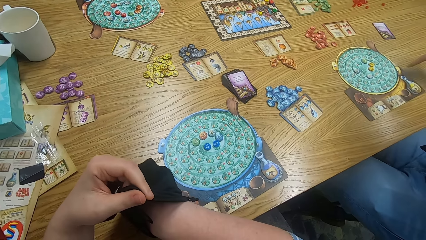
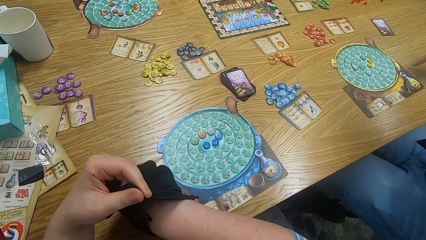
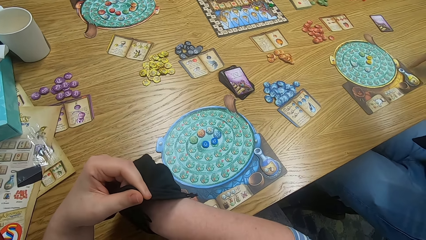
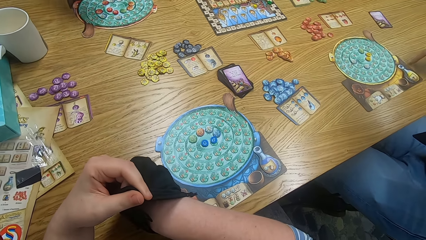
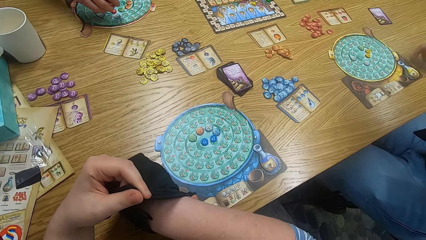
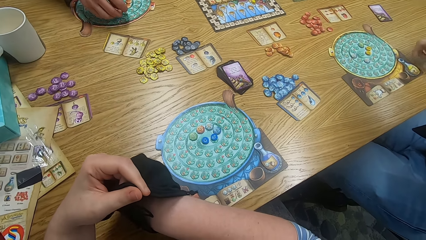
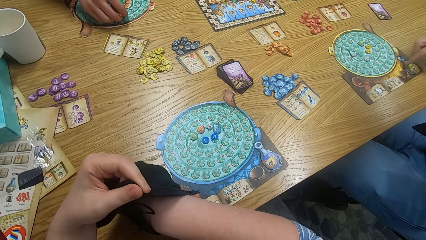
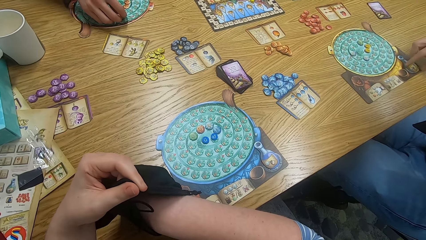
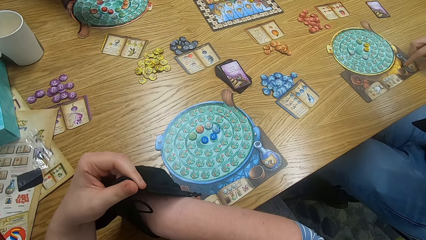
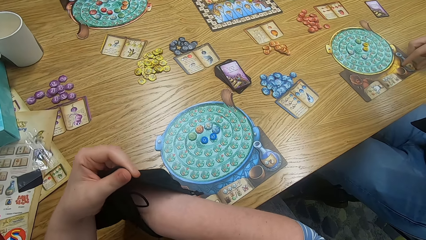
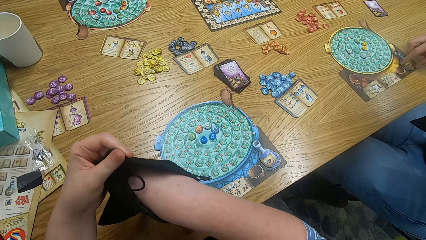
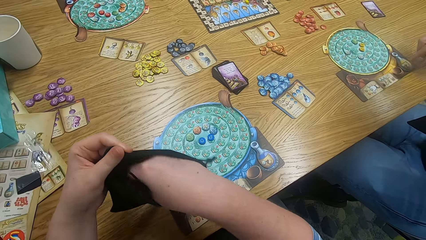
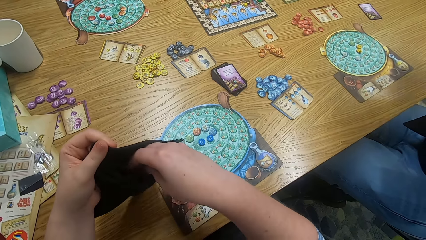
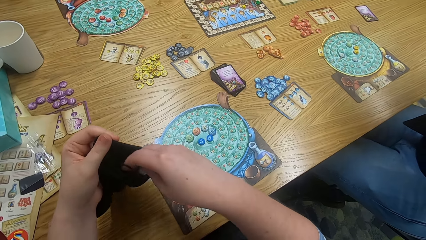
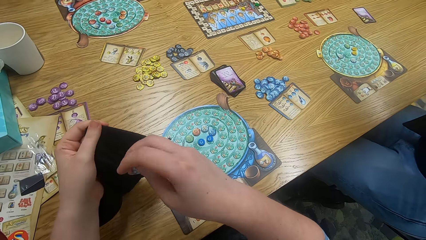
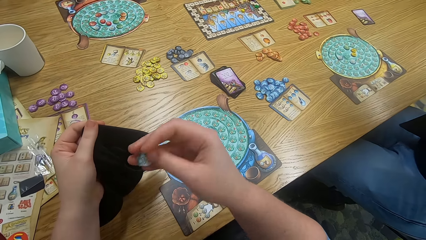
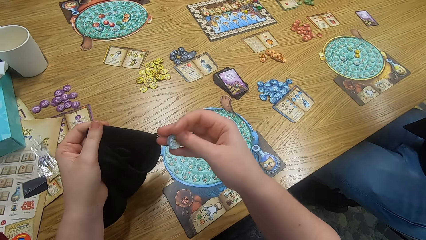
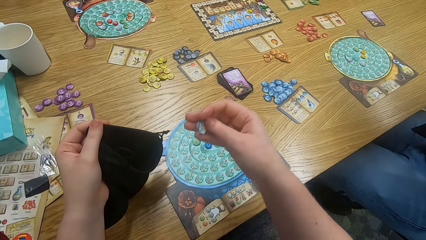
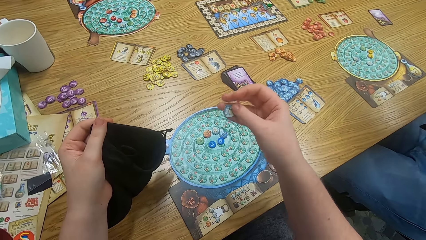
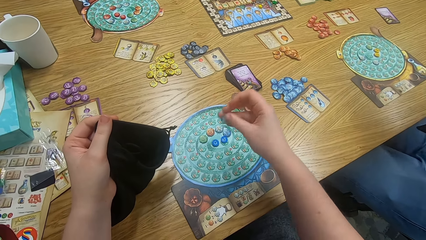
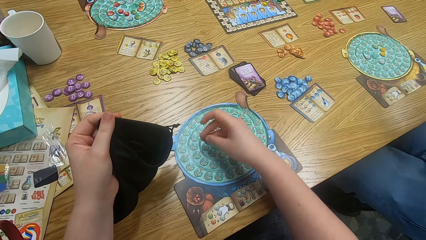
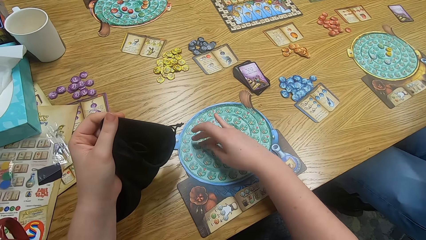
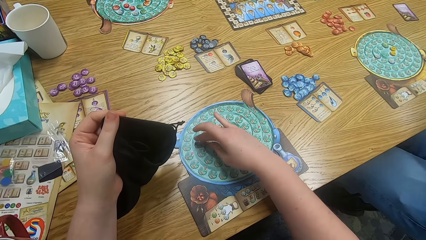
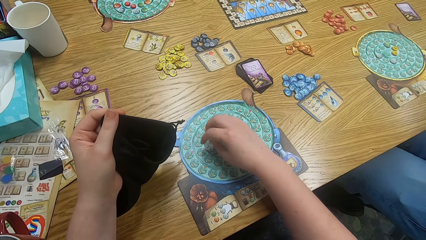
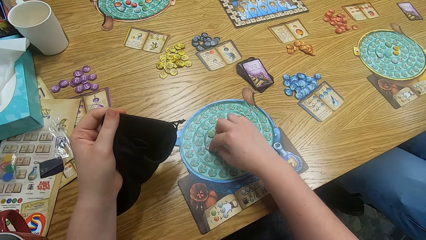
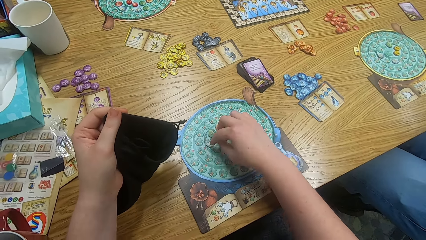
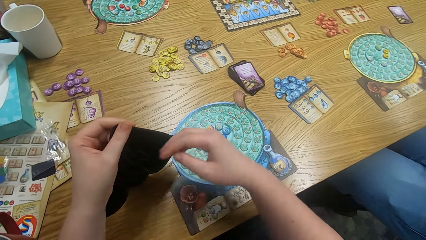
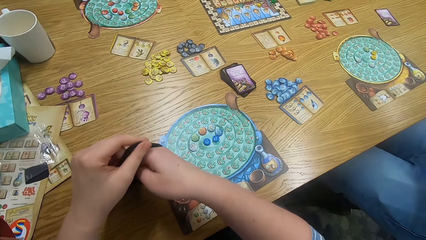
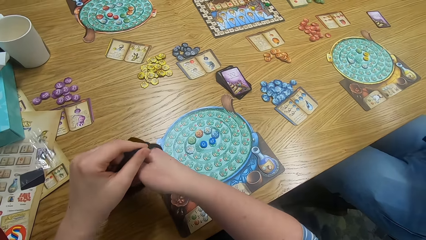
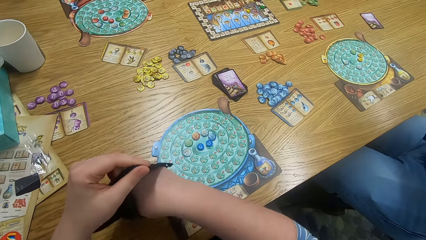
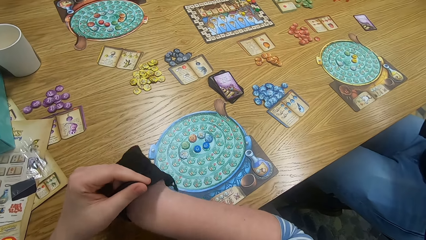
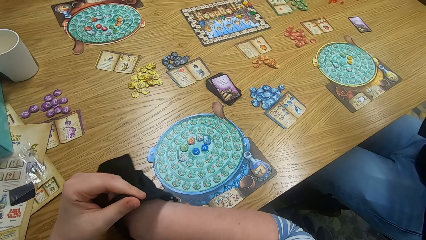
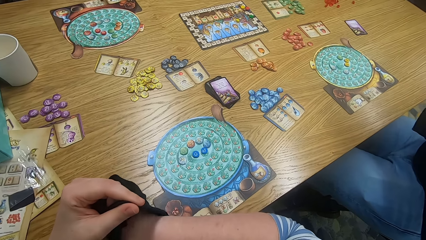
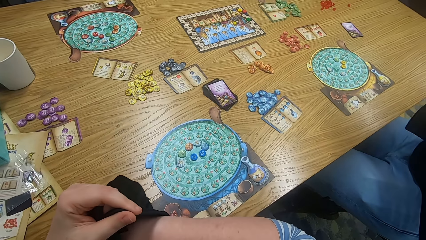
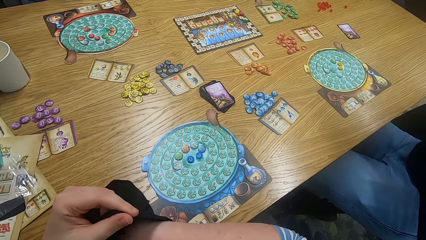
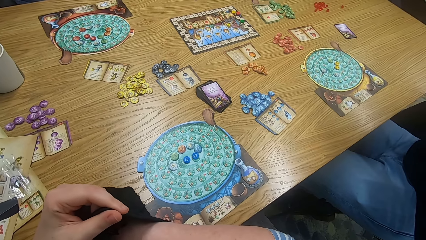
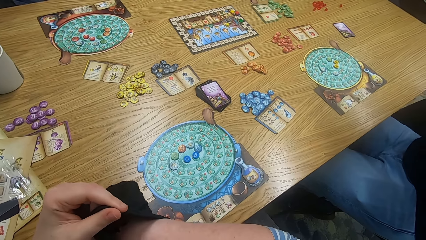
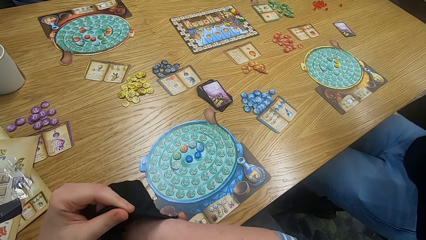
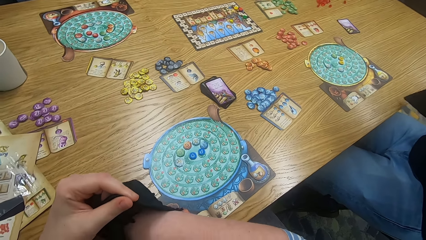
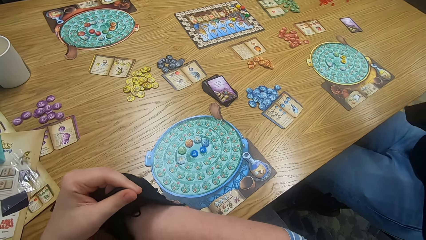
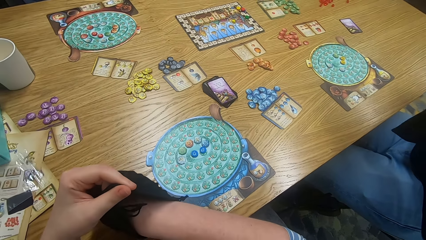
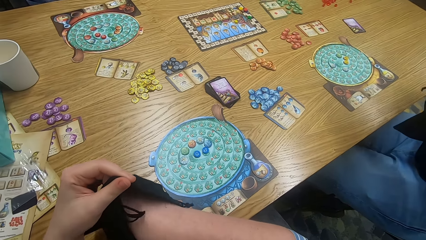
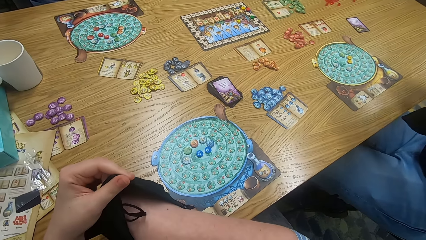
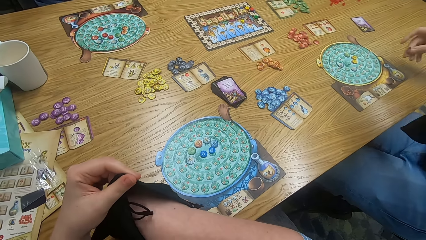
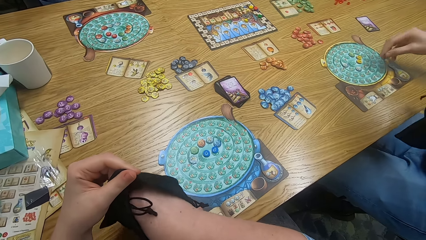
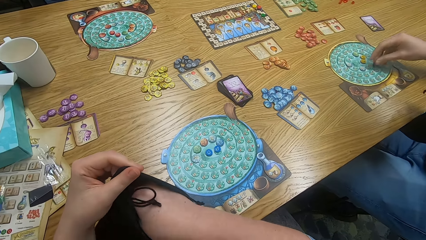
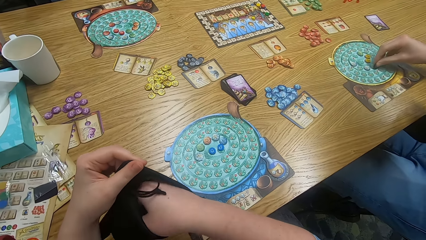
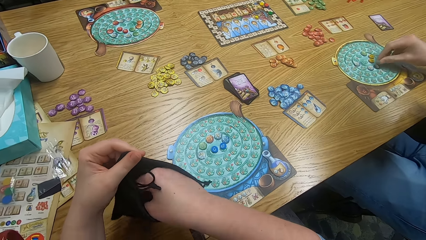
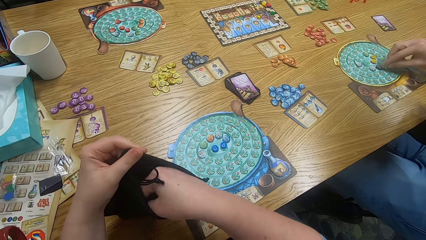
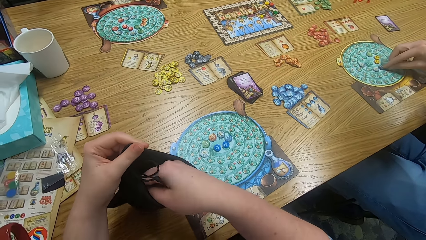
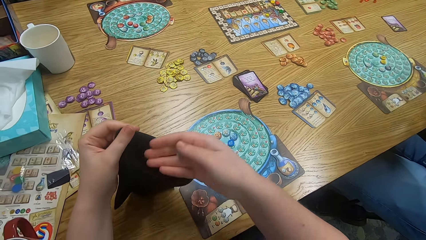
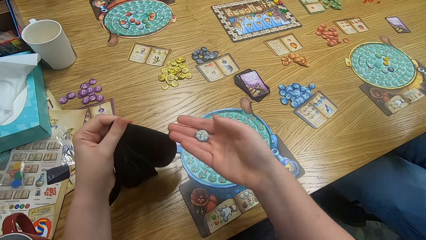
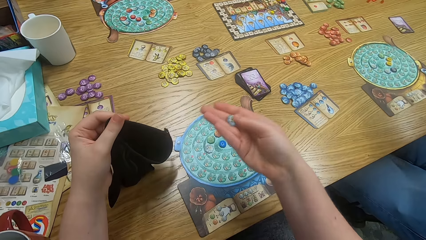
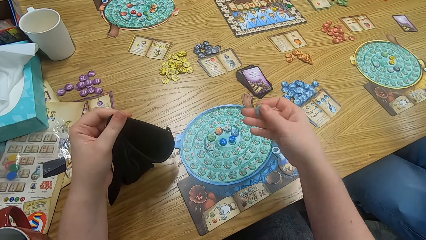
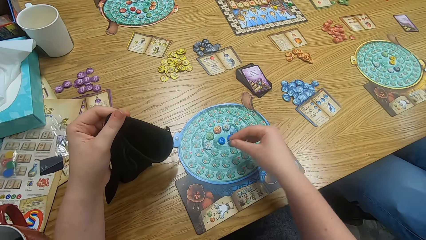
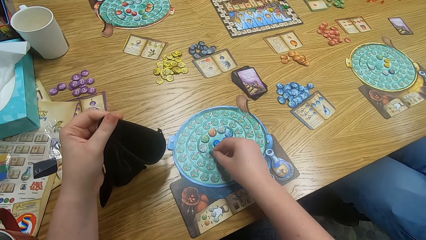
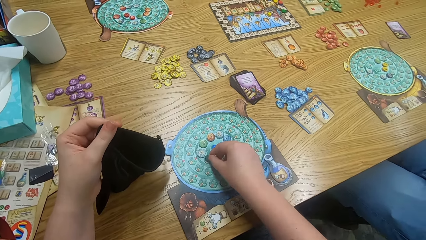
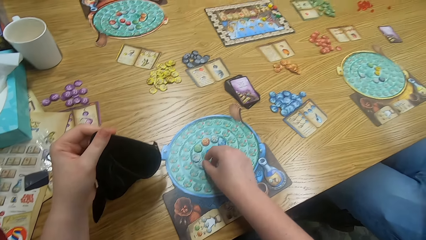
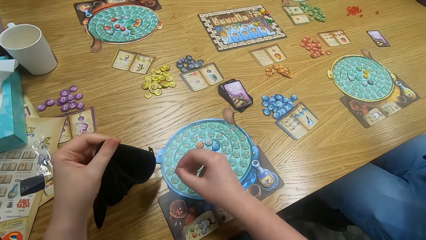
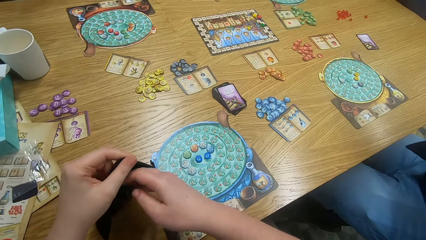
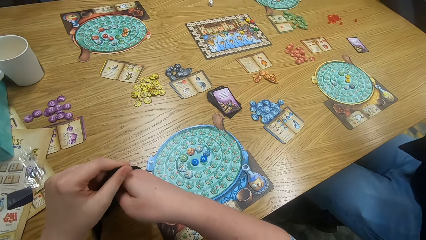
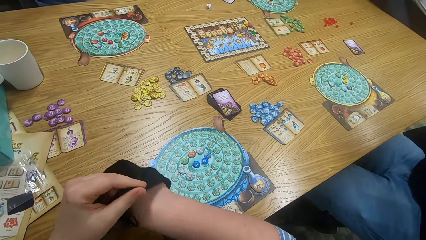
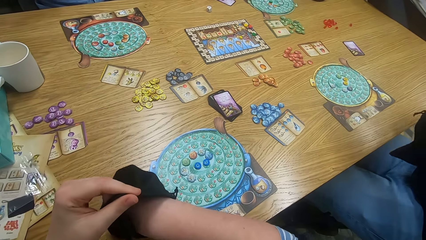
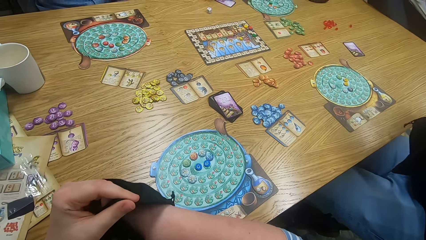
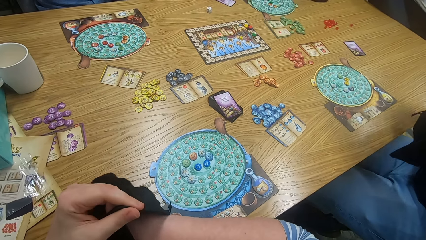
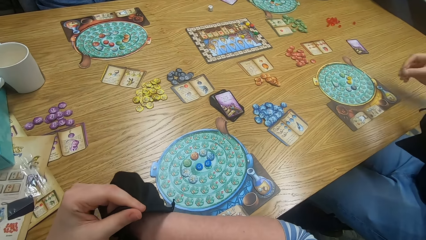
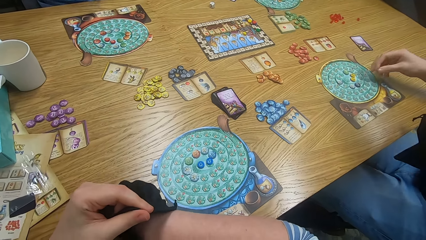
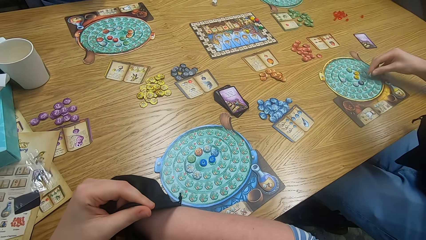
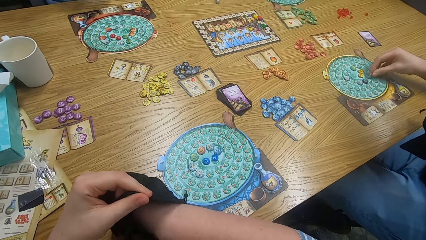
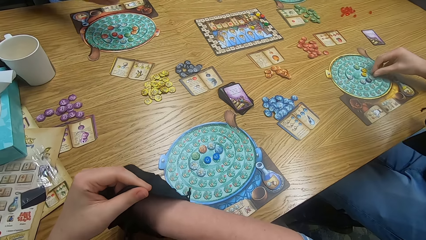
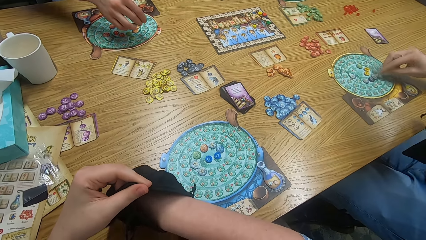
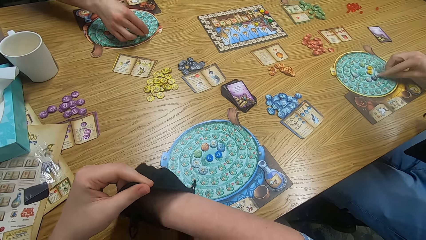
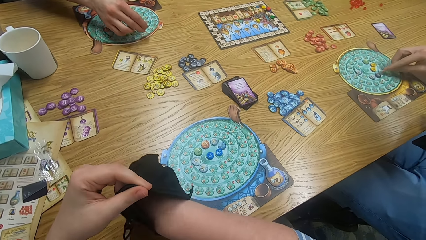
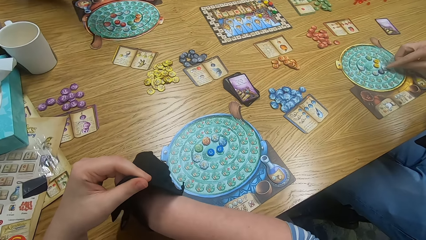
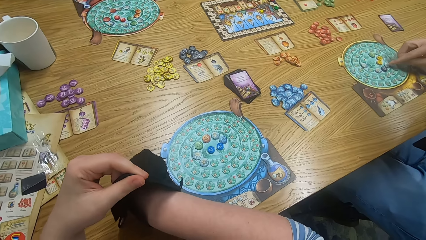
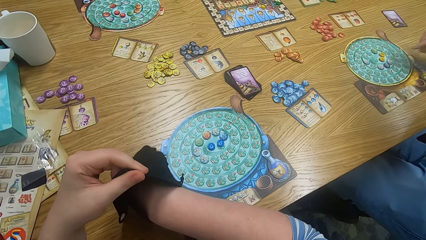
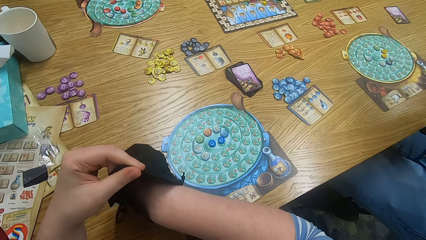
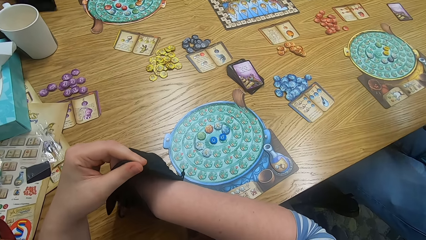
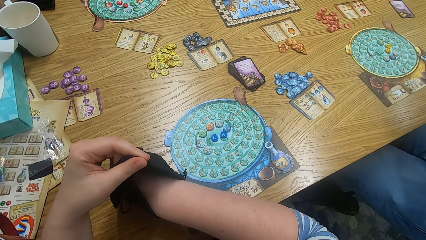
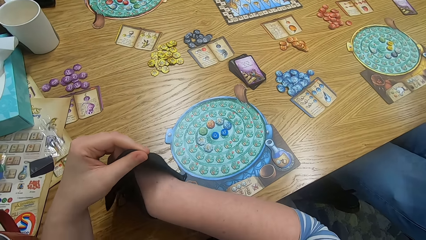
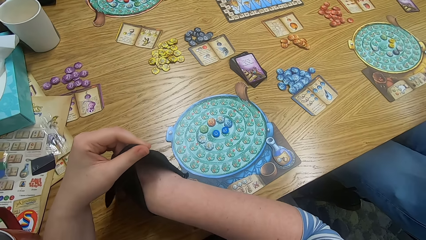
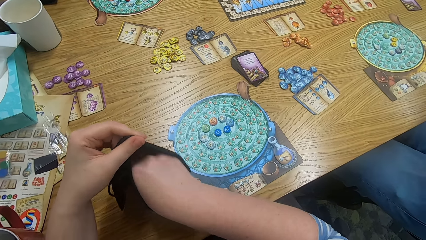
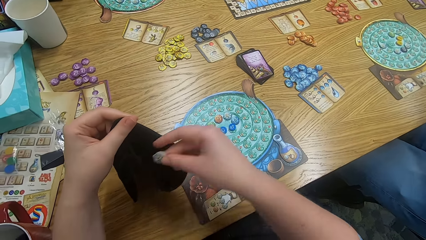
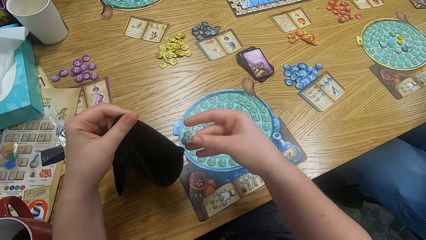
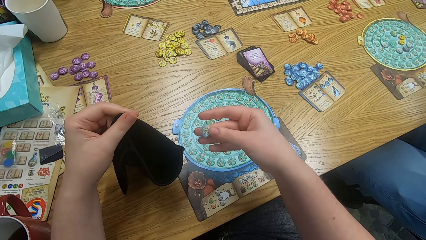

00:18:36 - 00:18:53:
The camera wearer plays the game. A man moves hands. Another man plays the game. The camera wearer picks something from the bag. The first man touches something. The camera wearer picks something from the bag. They pick something from the bag again. They place something down and hold the bag. They pick something from the bag. They search the bag. The first man places something on the table. The camera wearer picks something from the bag. A person plays scrabble. The camera wearer picks something from the bag again. They place the object on the table and hold the bag. The first man picks something from the bag. The camera wearer searches the bag and picks something from the bag. The first man places something on the table. The other man plays the game. The camera wearer picks something from the bag.
